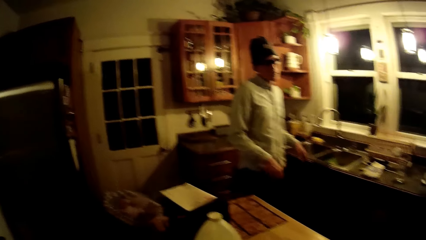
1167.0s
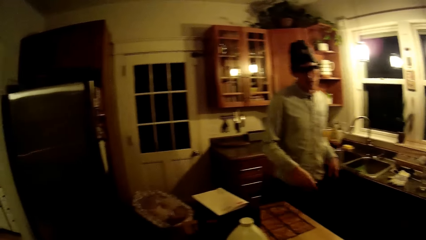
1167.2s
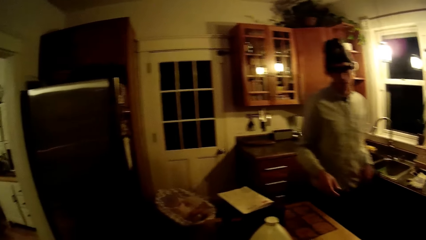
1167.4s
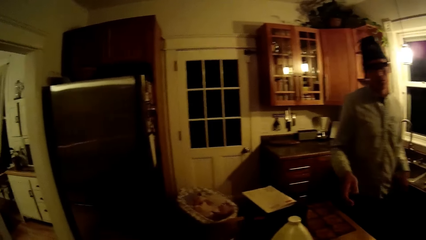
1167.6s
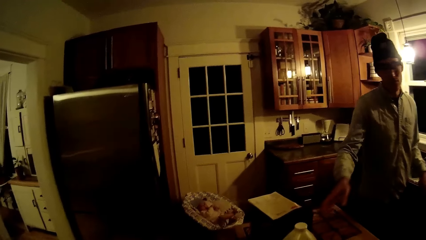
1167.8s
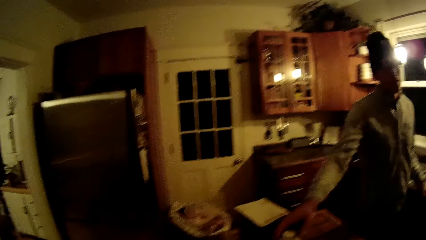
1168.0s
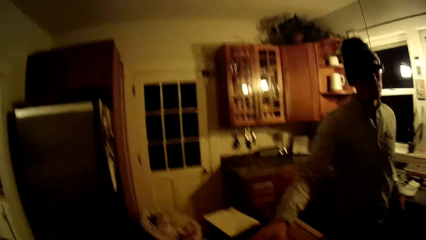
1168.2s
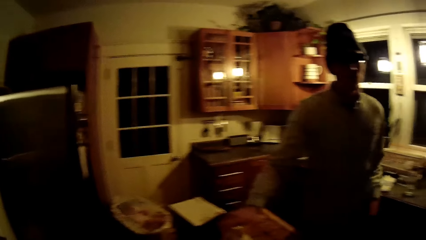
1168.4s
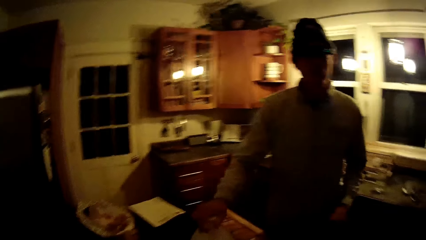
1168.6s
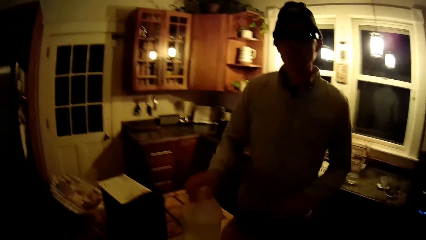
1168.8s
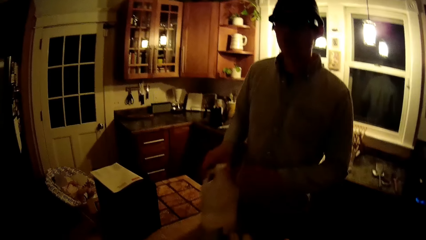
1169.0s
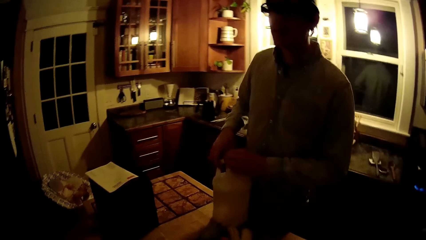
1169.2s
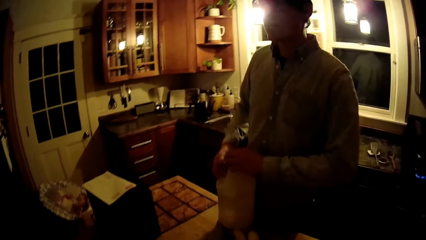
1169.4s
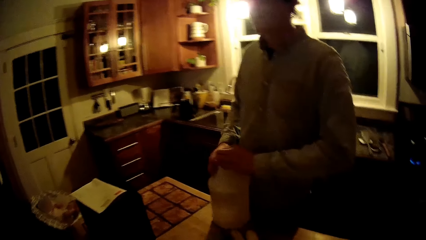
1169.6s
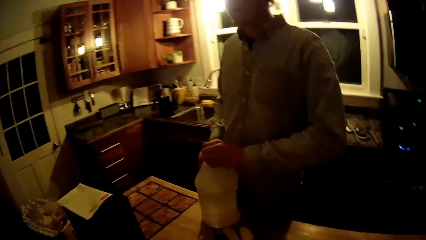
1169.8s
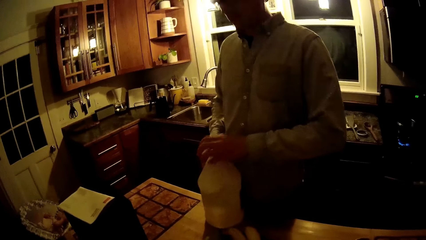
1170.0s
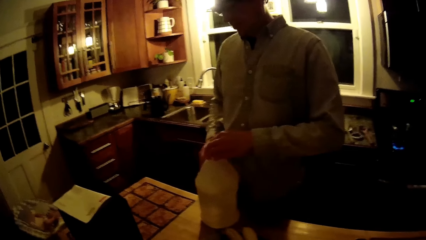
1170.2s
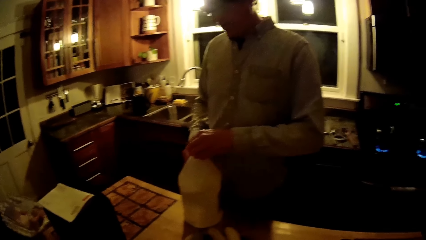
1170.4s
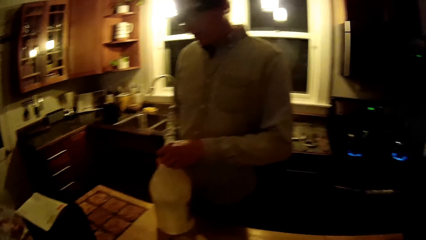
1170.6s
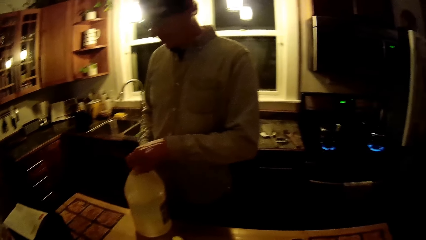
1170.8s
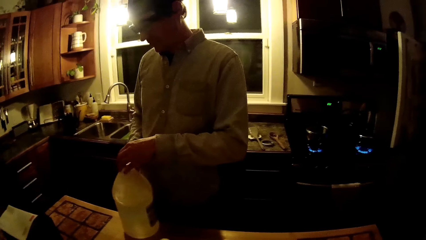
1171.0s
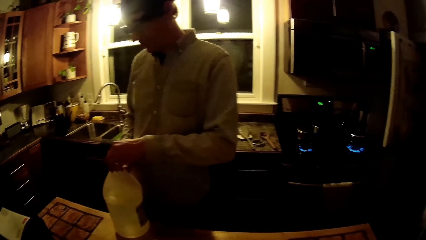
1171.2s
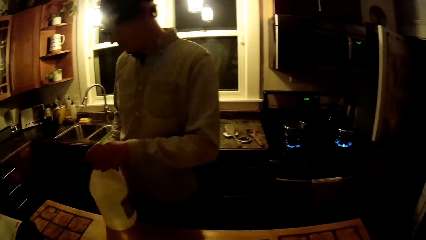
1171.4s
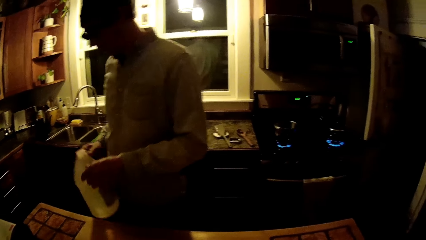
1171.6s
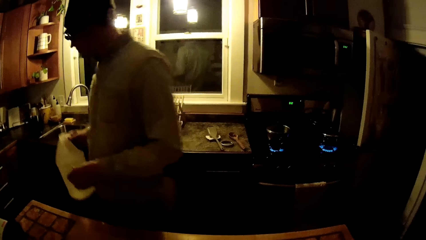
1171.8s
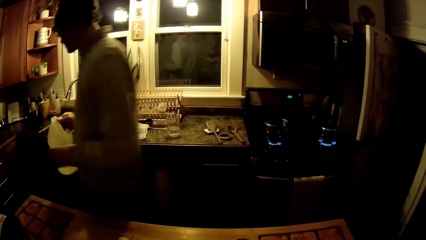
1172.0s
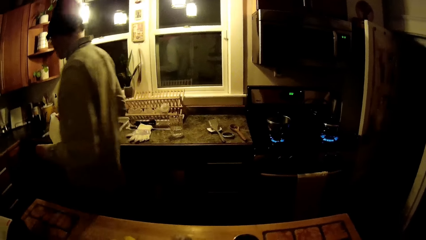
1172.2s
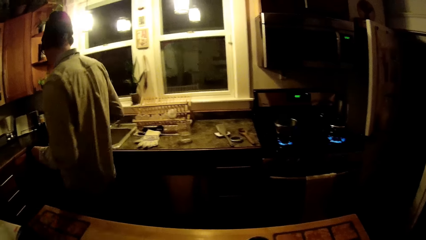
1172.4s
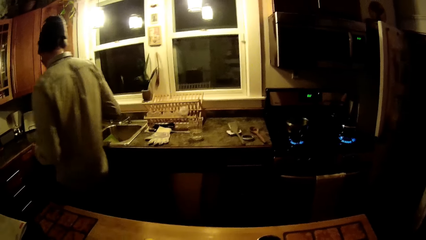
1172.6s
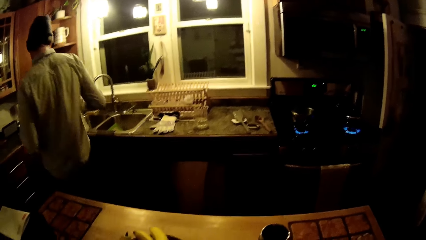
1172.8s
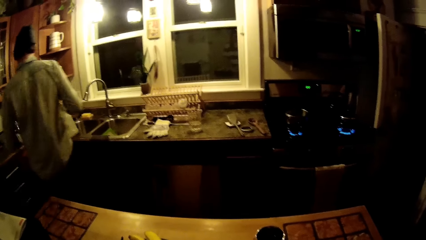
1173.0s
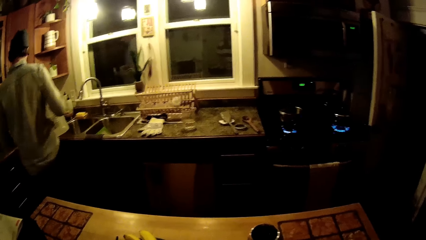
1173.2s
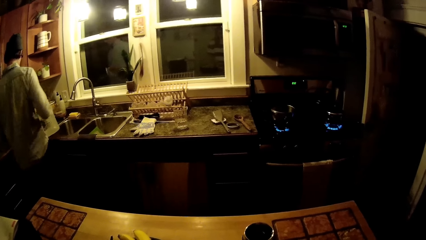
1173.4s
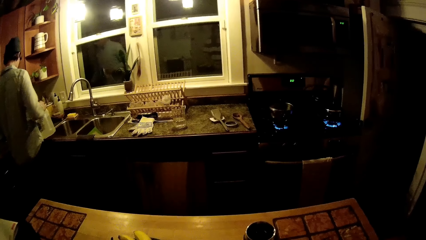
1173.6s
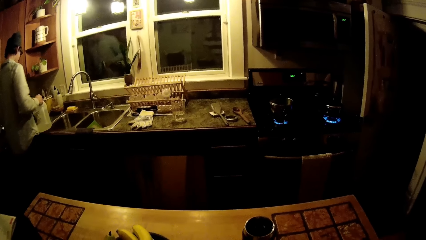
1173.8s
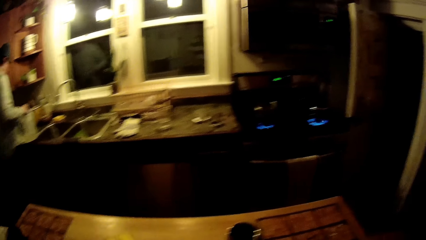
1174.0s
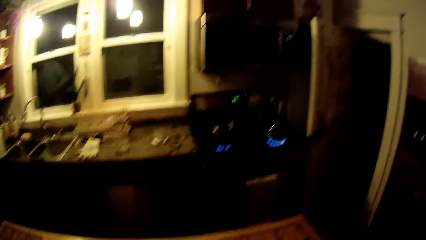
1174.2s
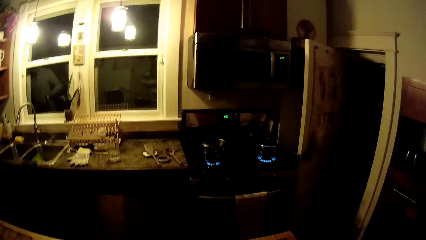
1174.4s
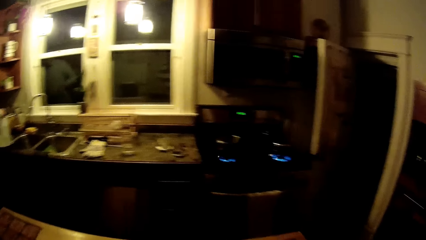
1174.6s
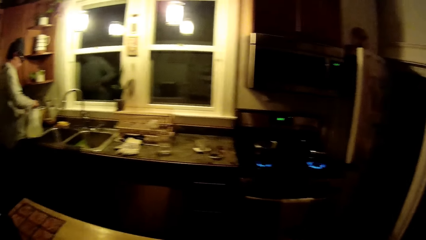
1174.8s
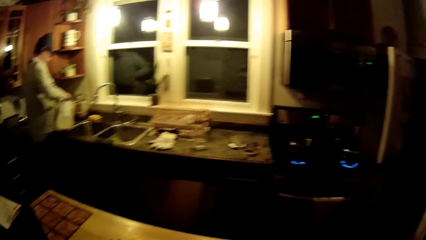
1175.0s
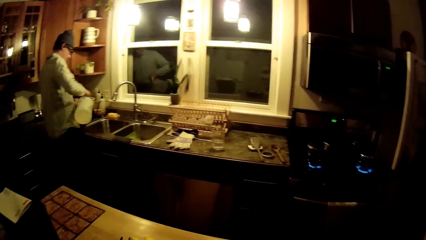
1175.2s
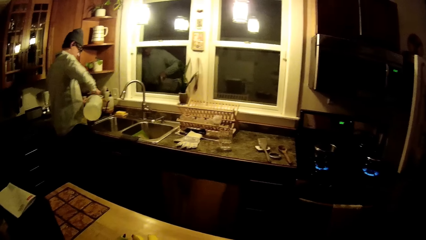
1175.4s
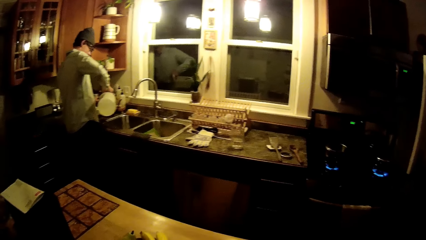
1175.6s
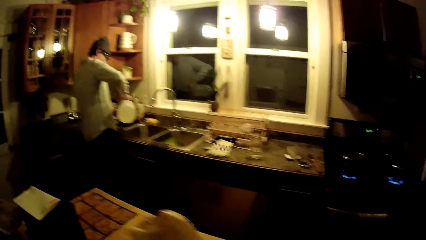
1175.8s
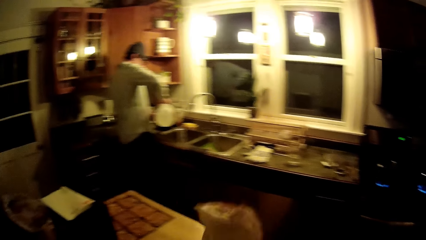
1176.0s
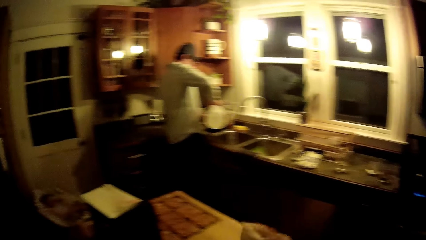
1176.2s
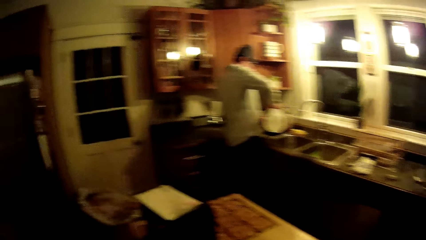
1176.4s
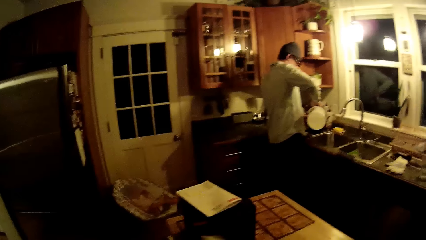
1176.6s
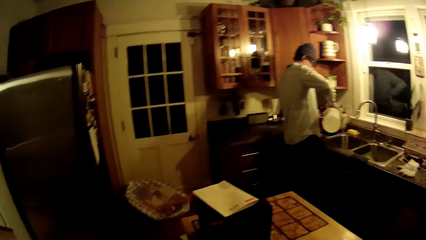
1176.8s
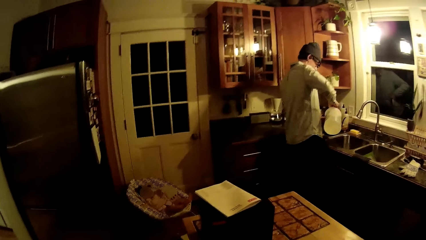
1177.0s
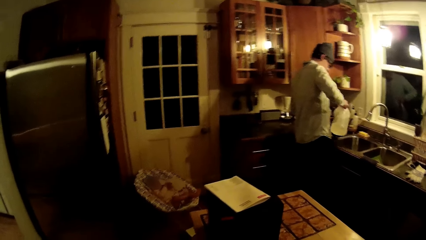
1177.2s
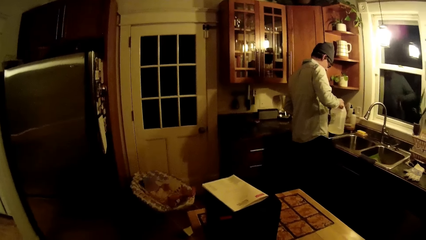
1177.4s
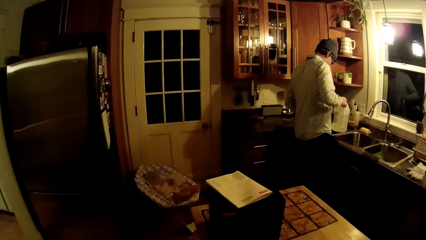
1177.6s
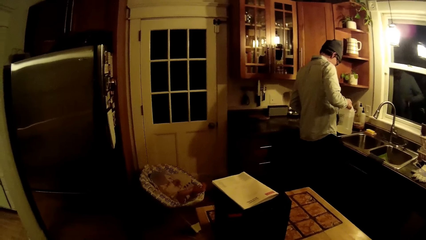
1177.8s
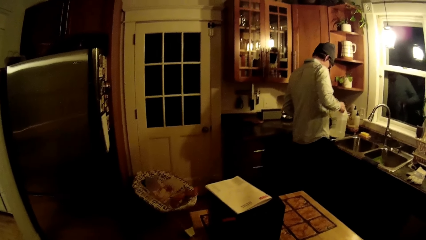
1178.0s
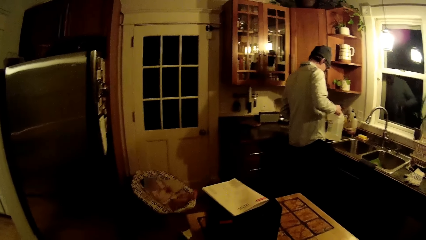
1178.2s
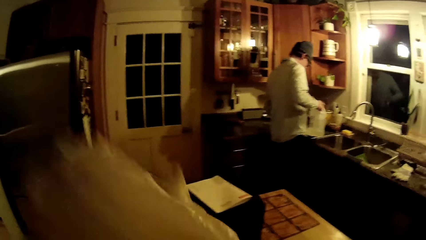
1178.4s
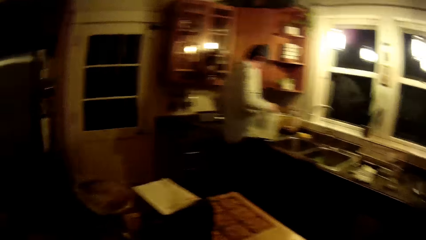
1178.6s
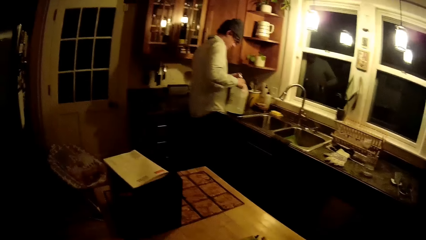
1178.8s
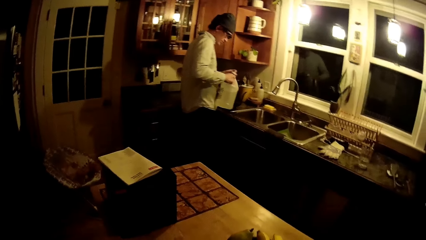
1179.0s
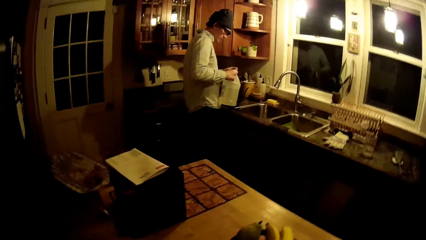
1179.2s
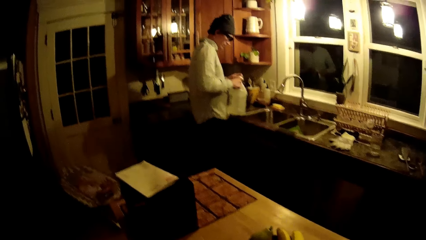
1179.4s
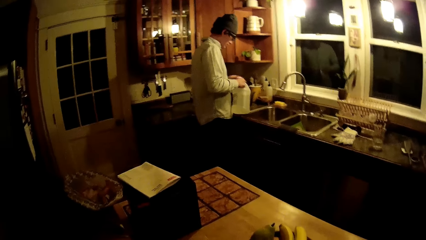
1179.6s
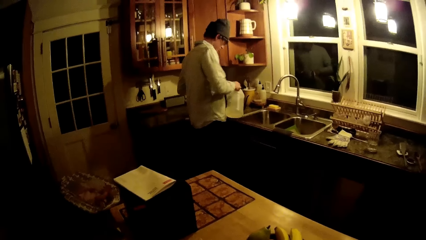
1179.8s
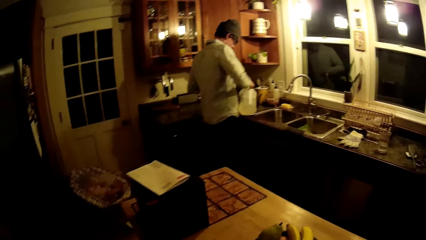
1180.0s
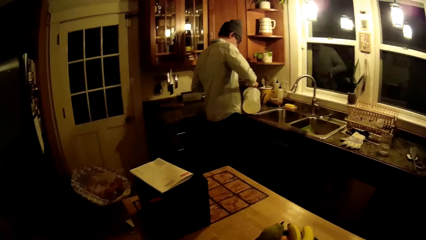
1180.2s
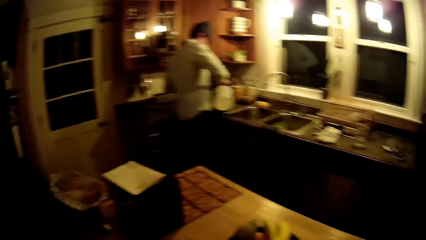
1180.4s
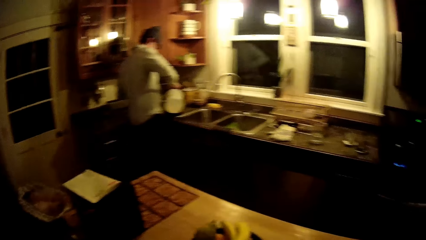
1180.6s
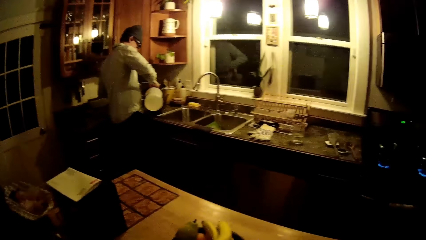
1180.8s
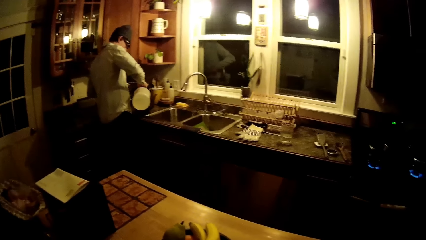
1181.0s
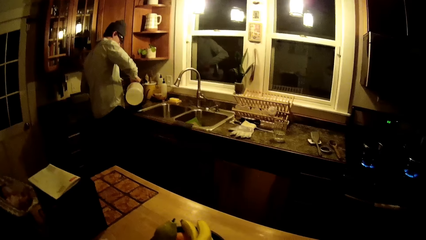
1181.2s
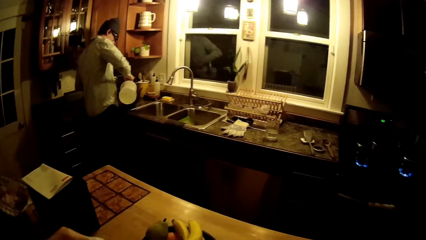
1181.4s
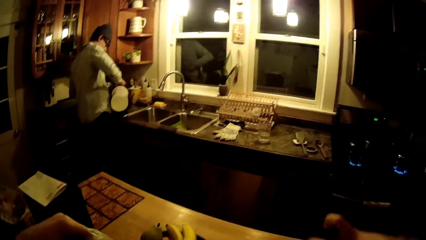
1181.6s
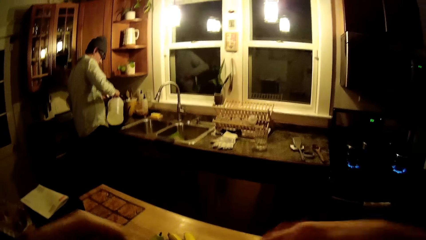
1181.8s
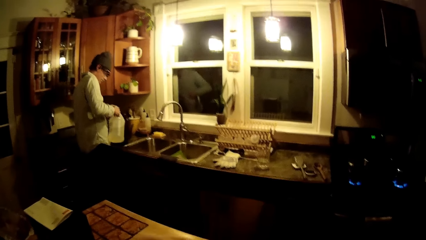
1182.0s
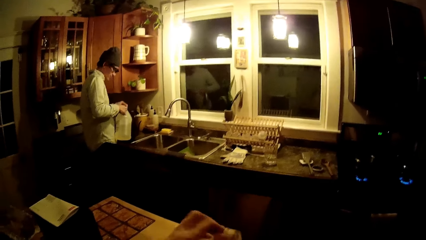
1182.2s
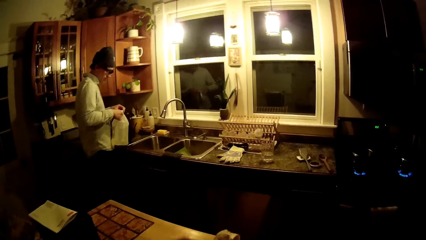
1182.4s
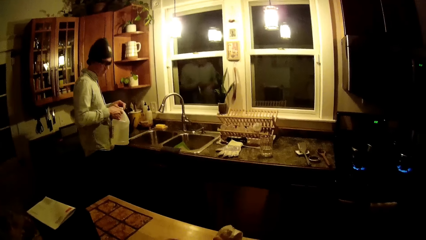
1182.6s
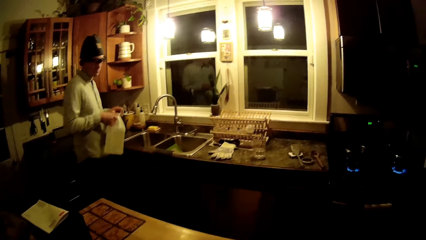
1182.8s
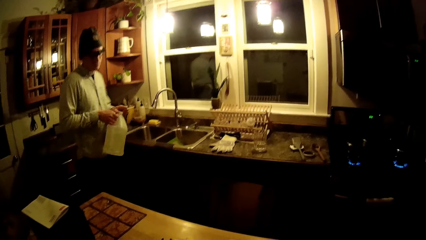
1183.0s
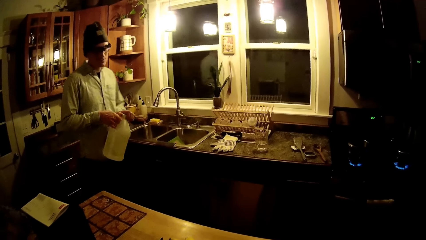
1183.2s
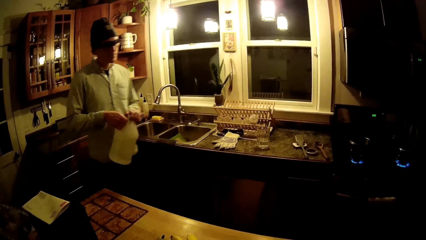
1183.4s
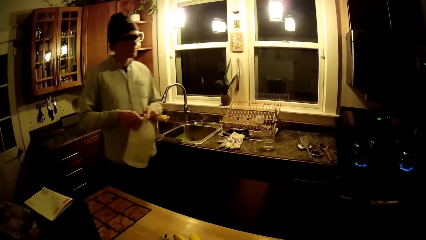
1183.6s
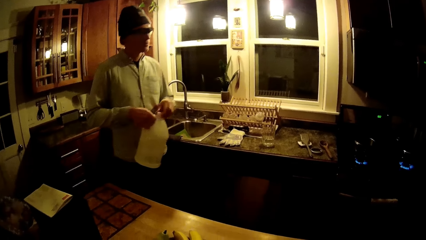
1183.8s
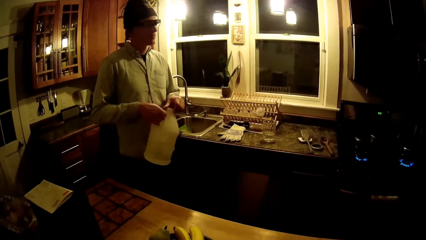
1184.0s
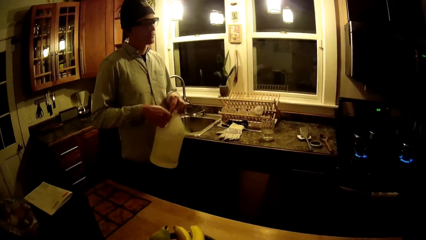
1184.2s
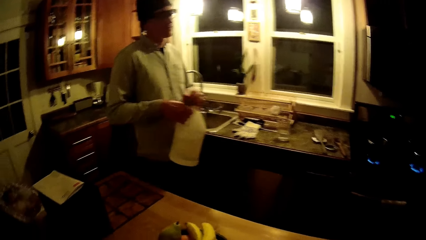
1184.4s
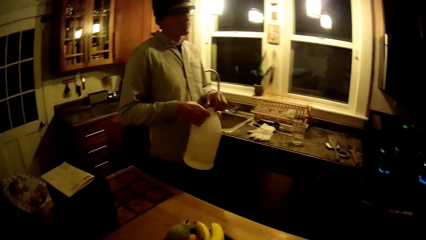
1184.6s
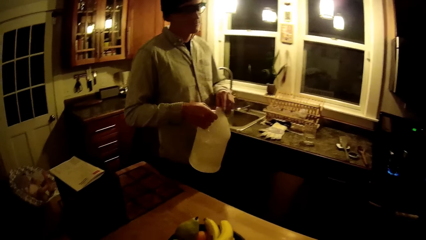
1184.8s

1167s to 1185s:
A man steps forward. The man carries the dish detergent from a center cabinet with his right hand and drops the dish detergent in his right hand on the center cabinet. The man opens the dish detergent with his left hand, carries the dish detergent from the center cabinet with his right hand, and steps forward. The camera wearer looks around. The man pours the dish detergent in his right hand inside the pot on the cabinet. The camera wearer holds a nylon with her right hand. The man pours water on something. The camera wearer shakes off the nylon with both hands. The man pours water on something again. The man pours the dish detergent in his right hand inside the pot on the cabinet and covers the dish detergent with the lid in his left hand. The camera wearer ties the nylon with both hands. The man steps forward.
